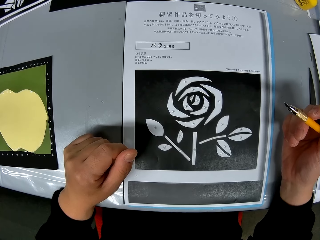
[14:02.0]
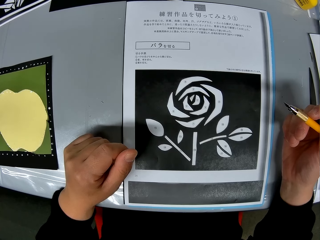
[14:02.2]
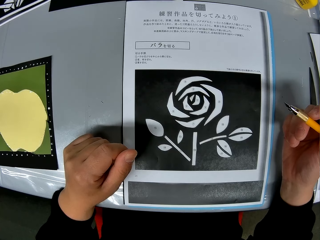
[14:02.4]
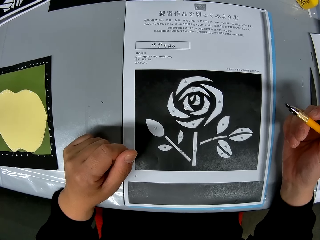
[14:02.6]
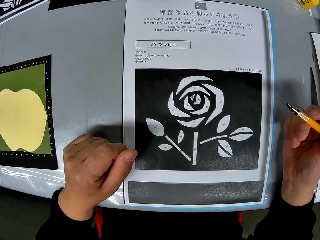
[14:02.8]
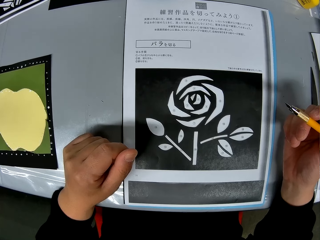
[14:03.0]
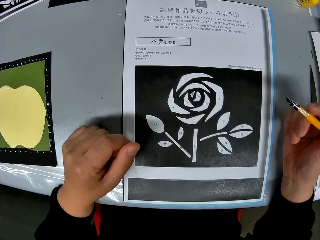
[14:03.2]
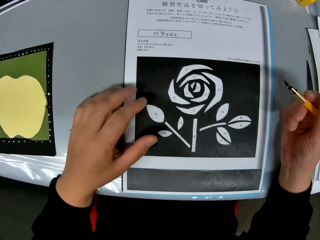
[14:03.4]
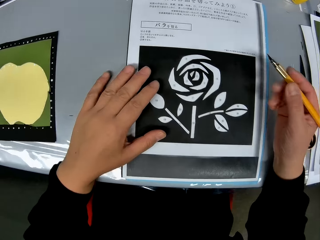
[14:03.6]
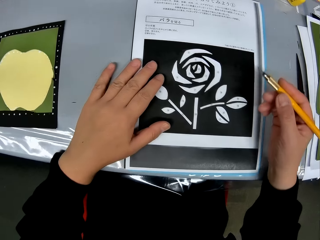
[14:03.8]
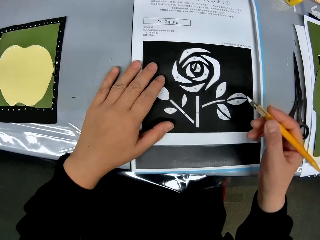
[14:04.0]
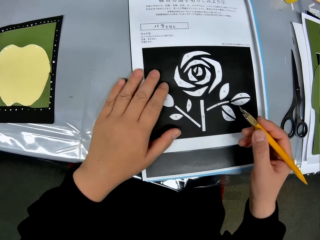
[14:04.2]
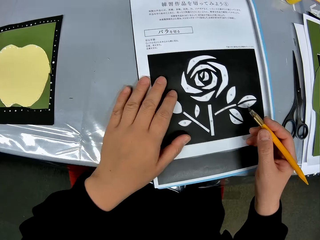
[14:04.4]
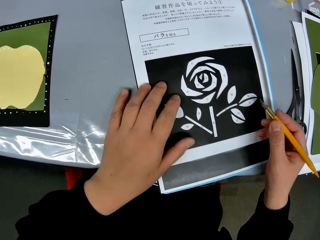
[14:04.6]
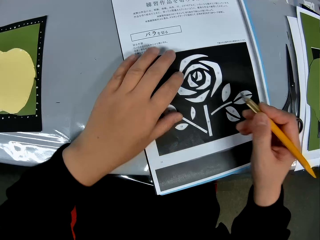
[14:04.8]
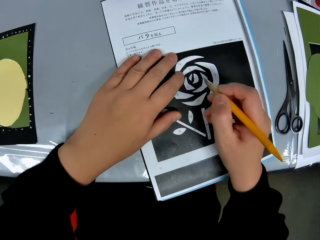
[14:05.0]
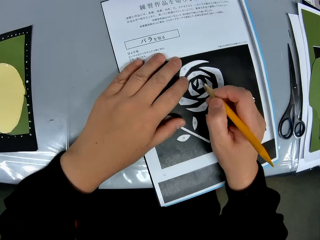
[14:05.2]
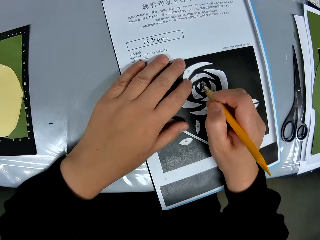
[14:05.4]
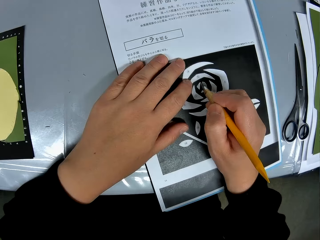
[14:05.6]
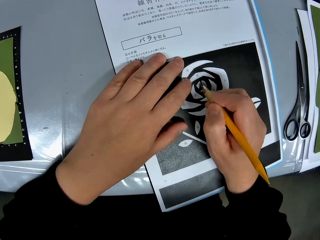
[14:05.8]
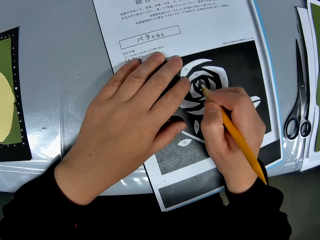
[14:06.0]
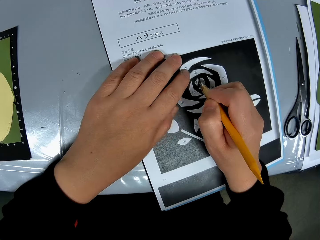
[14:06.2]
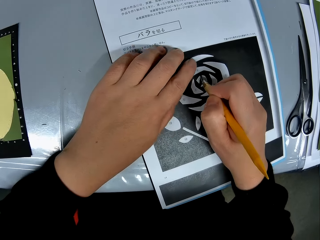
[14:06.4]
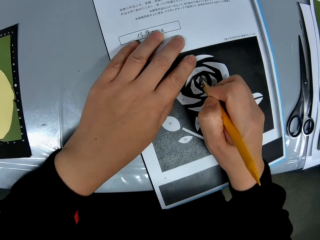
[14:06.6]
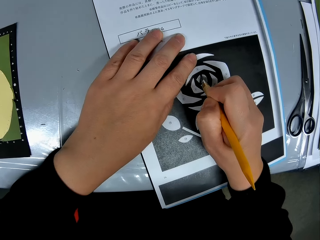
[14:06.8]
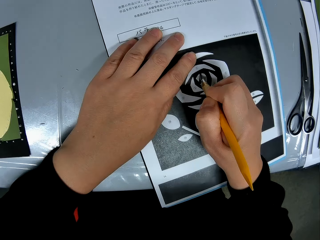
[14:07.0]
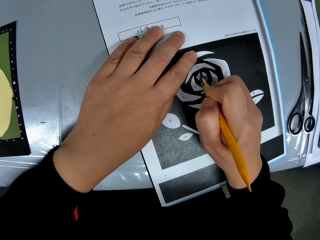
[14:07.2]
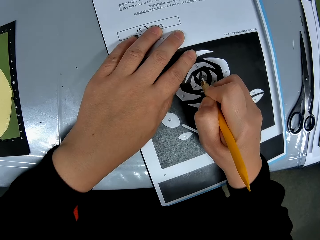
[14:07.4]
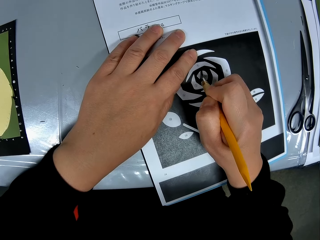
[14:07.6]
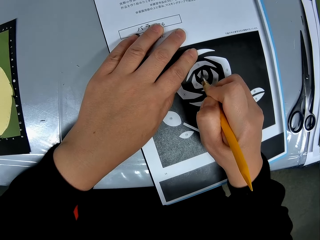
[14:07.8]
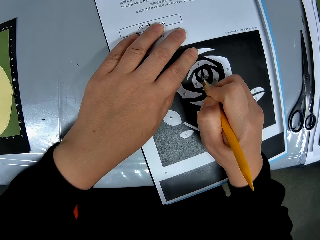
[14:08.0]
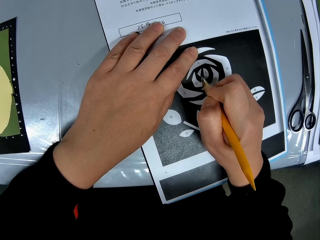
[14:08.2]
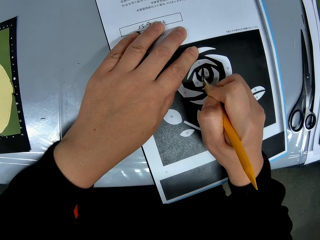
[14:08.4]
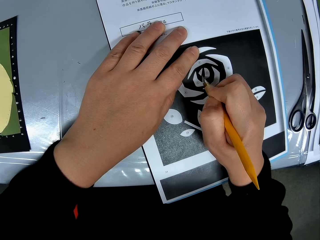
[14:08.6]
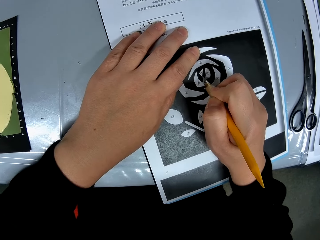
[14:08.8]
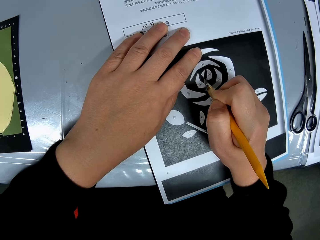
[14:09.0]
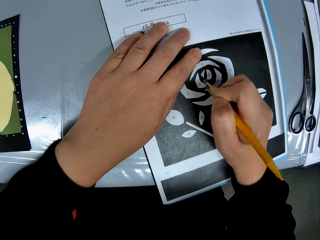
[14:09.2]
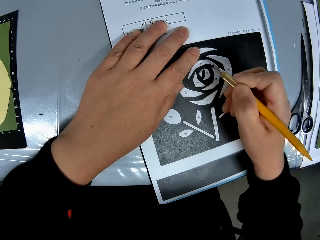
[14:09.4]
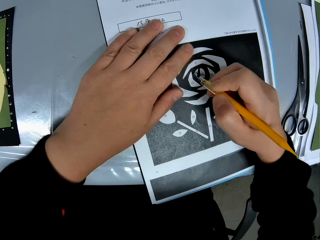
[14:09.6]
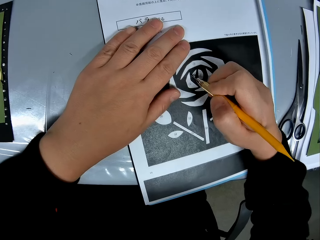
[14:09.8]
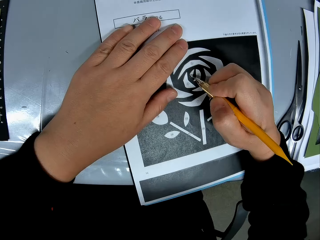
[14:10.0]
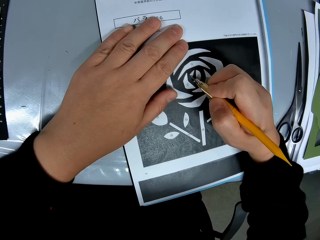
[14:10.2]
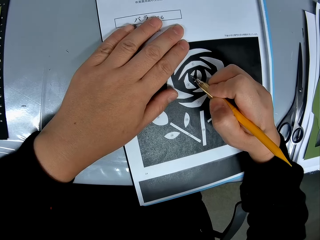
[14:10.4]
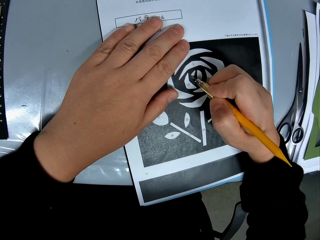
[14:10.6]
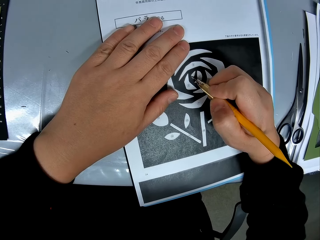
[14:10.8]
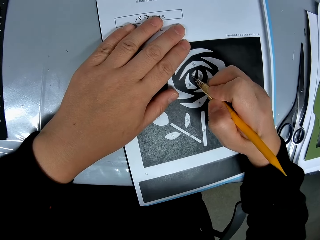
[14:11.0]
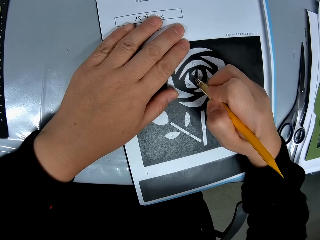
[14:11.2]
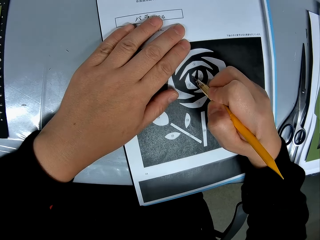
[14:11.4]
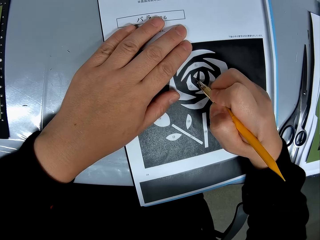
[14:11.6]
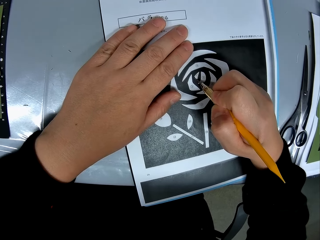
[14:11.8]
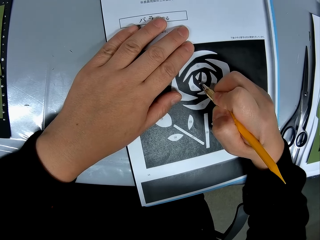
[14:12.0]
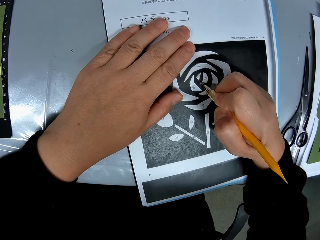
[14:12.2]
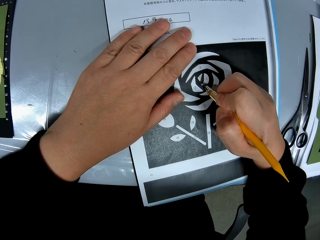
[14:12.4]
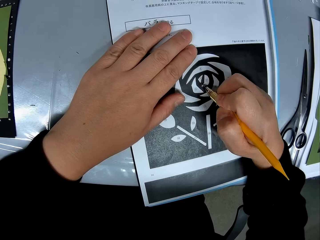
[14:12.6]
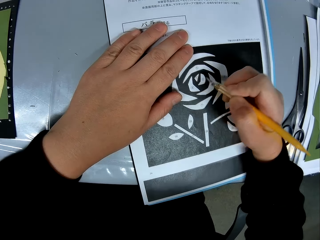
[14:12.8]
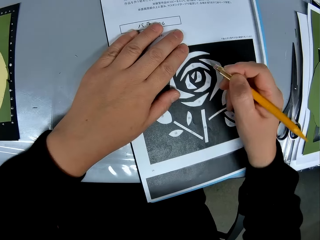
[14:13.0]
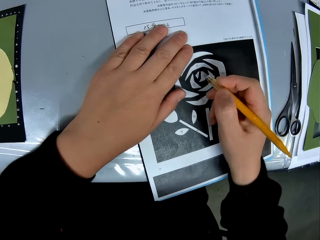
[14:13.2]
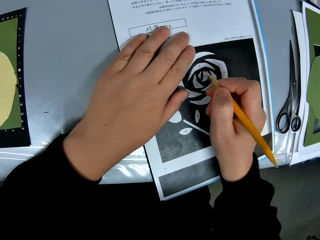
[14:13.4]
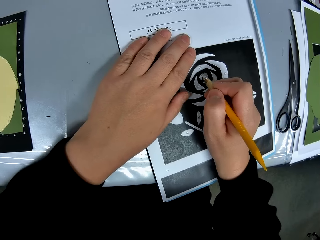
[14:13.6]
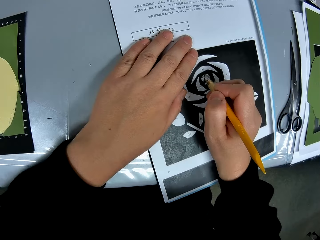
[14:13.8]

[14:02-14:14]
The camera wearer traces the drawing on the paper with the craft knife. They put the hands on the paper.

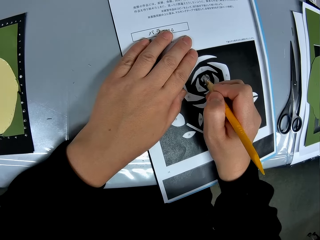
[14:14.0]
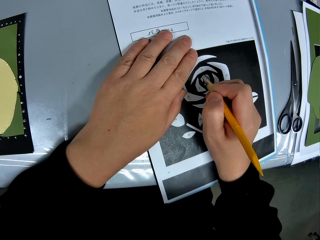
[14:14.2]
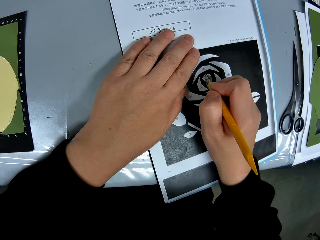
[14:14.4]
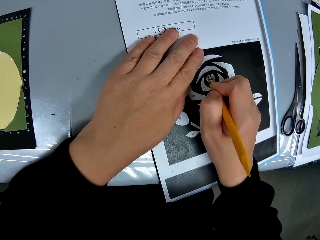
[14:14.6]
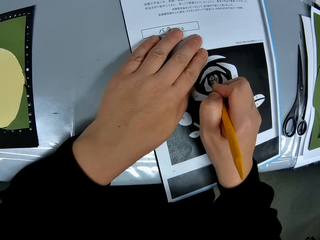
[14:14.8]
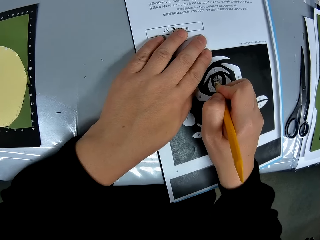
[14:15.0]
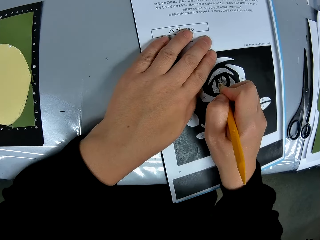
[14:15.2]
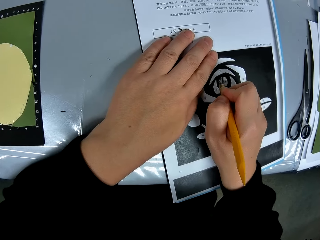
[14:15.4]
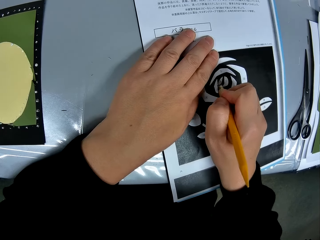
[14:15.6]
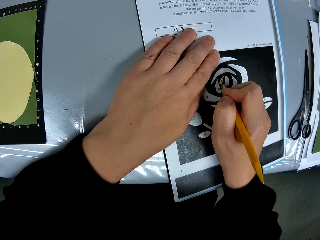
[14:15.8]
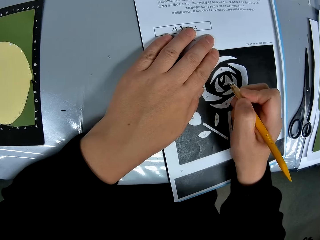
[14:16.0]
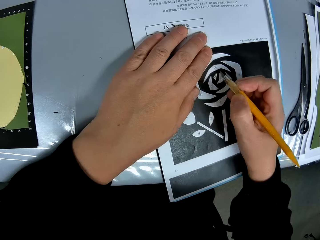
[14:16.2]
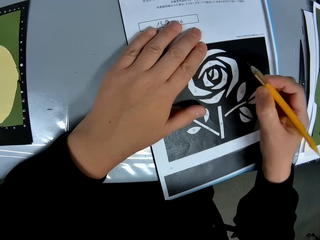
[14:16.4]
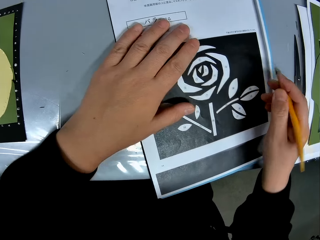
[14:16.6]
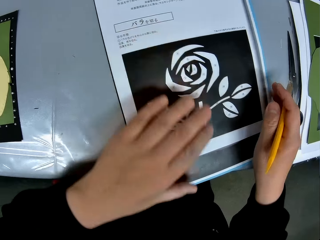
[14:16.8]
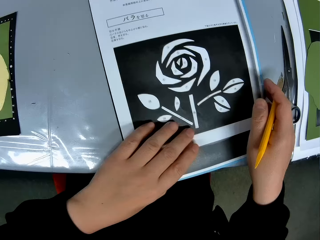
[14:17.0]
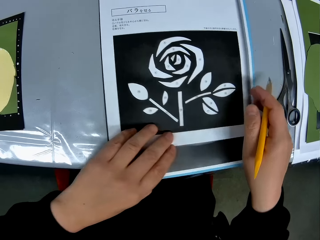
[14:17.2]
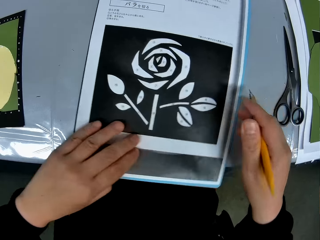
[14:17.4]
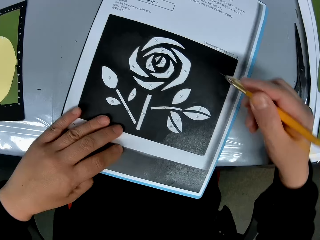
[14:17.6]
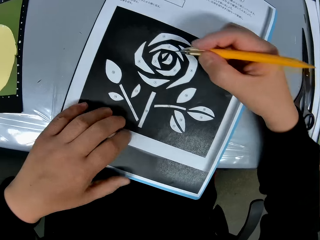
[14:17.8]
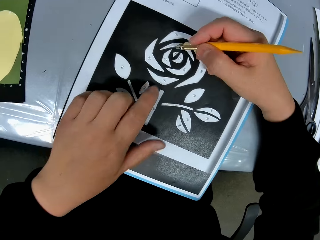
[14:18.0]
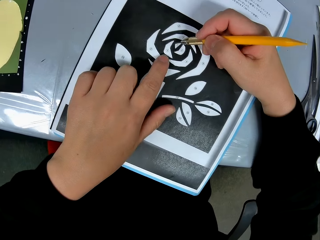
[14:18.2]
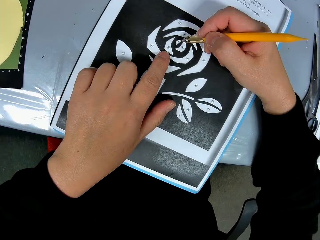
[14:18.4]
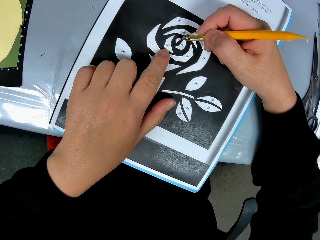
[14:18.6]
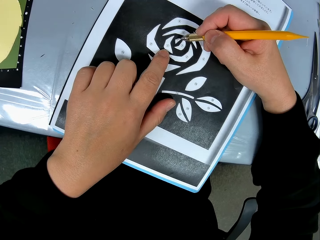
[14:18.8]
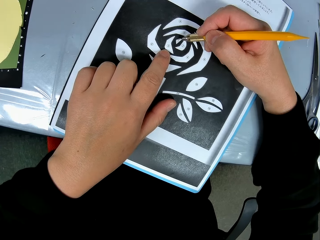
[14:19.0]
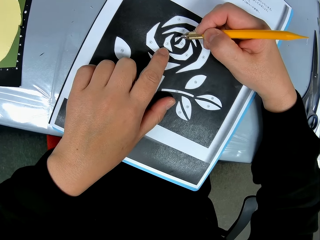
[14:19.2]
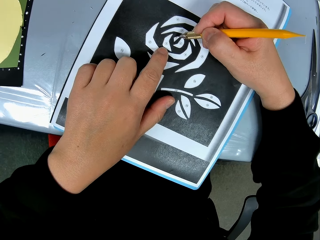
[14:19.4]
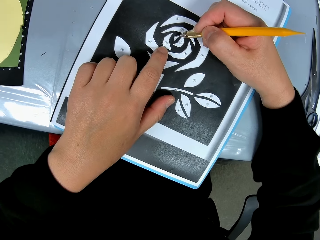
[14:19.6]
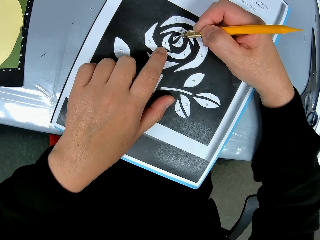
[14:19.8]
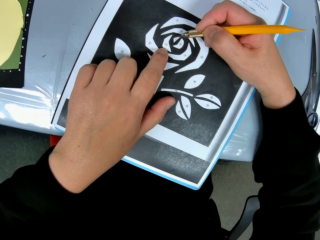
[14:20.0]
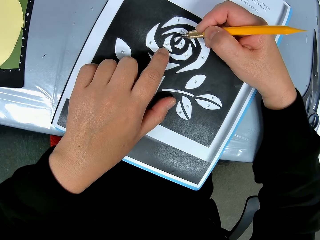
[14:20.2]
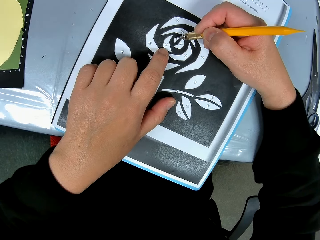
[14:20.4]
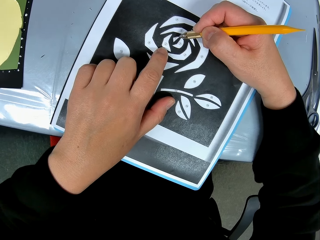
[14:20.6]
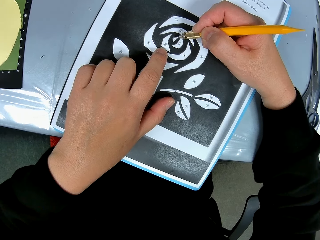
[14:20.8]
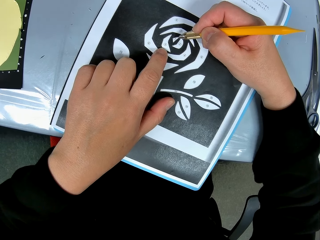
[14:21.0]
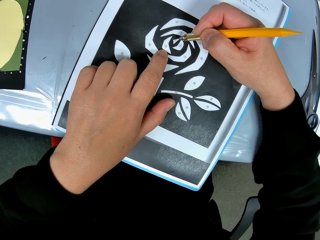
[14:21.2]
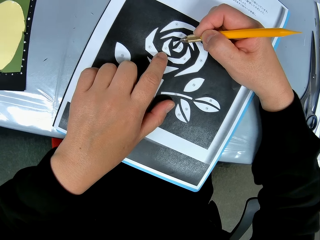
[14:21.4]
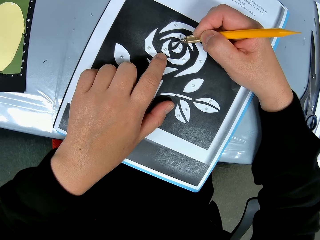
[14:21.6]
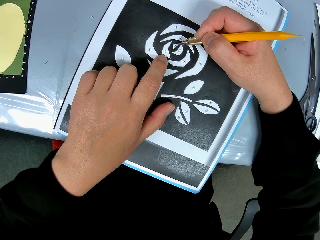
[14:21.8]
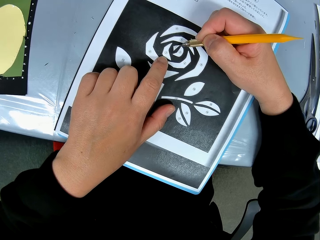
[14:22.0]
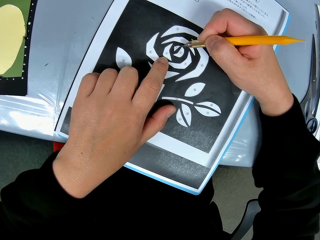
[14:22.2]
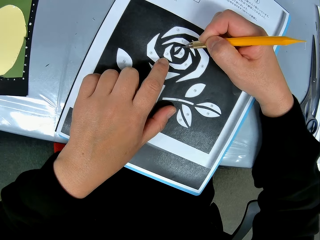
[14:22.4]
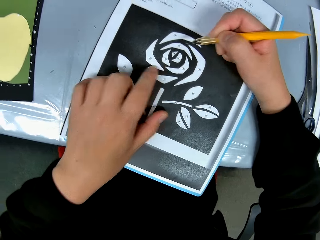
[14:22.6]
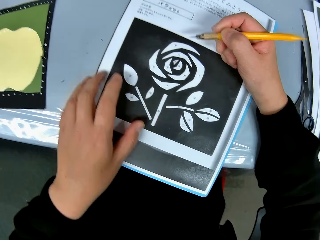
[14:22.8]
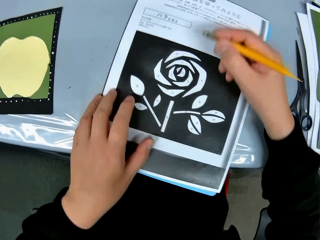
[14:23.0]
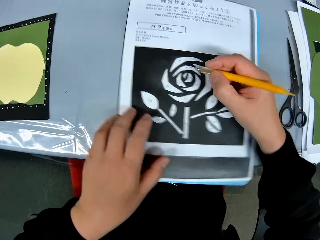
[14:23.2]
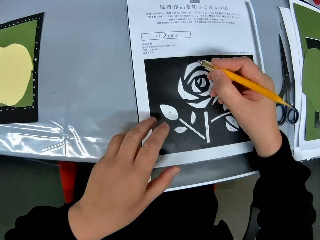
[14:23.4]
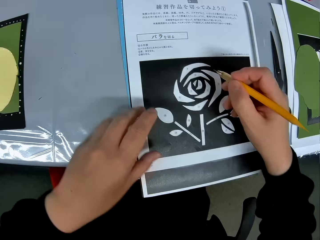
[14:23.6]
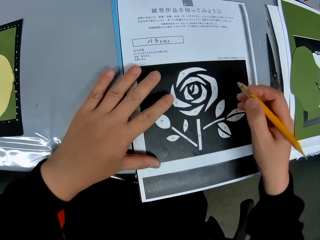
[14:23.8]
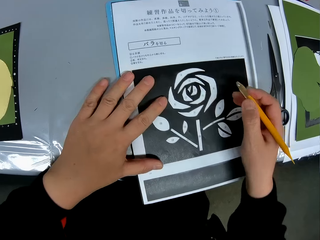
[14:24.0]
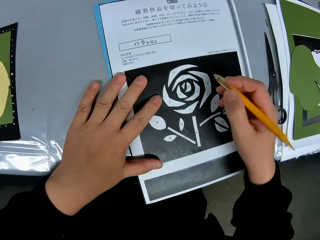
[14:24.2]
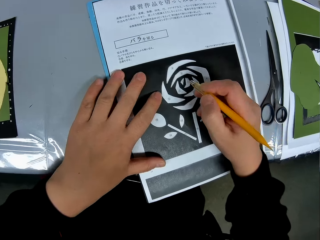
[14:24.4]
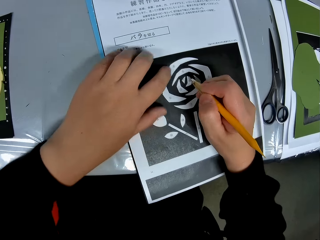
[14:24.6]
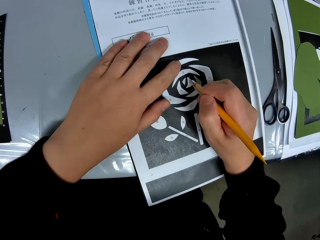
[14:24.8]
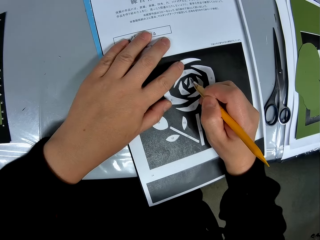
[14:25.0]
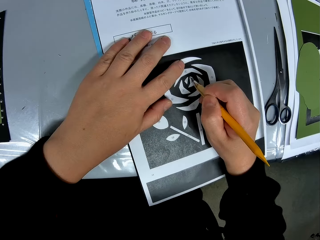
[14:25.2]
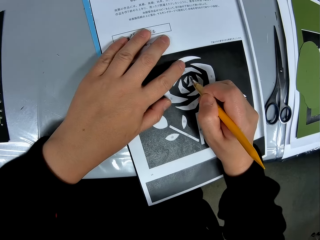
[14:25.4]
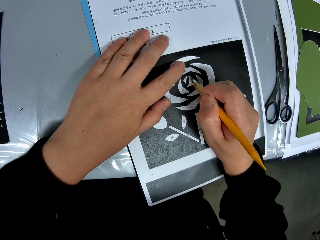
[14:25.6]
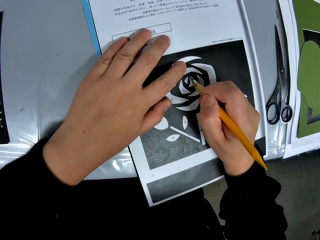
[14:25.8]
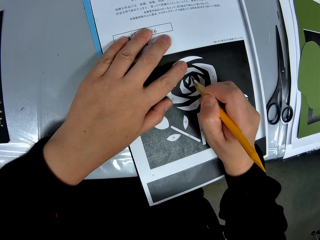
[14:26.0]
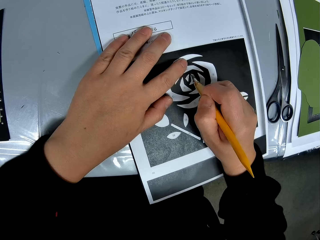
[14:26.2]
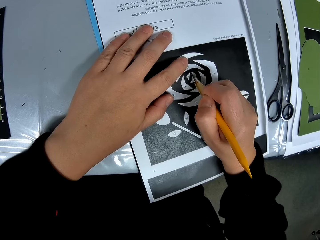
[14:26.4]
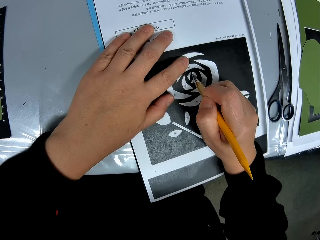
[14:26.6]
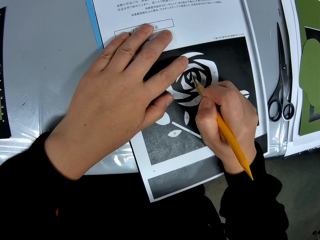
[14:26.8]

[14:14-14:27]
The camera wearer adjusts the position of the paper on the table. They turn the paper. They continue tracing the drawing on the paper with the craft knife. They adjust the position of the paper on the table again. They turn the sketching paper. They continue tracing the drawing on the paper with the craft knife.
